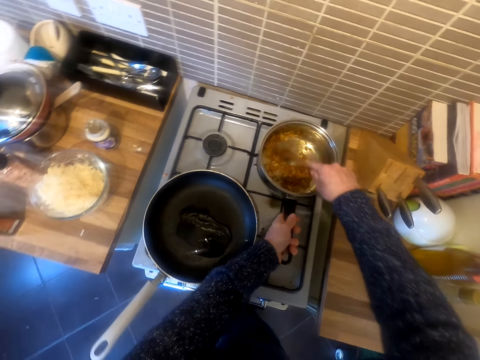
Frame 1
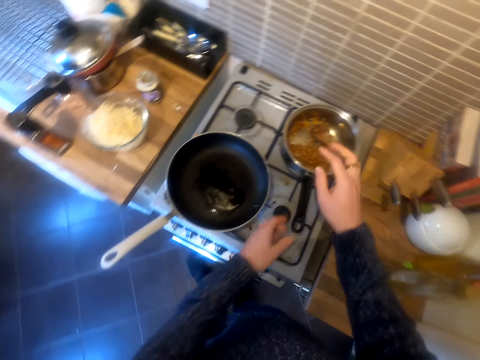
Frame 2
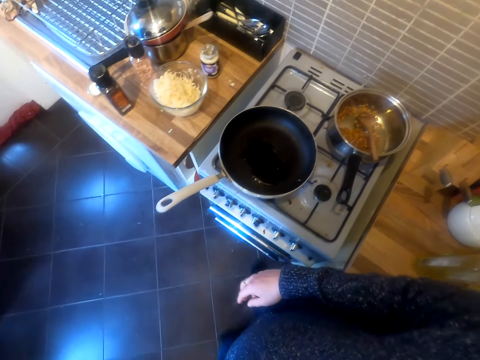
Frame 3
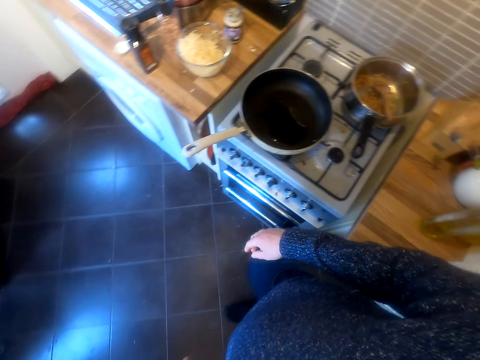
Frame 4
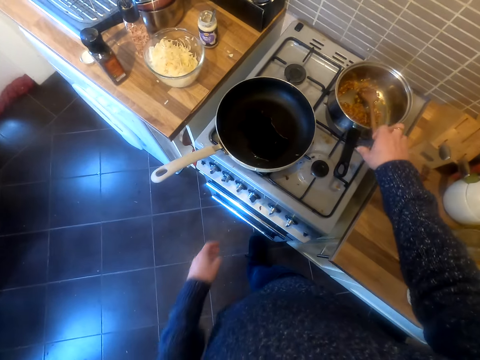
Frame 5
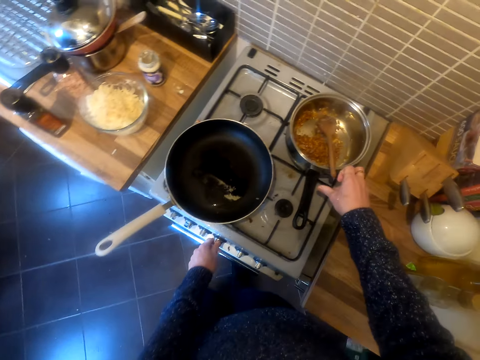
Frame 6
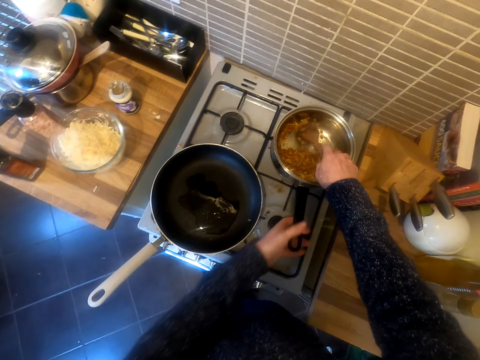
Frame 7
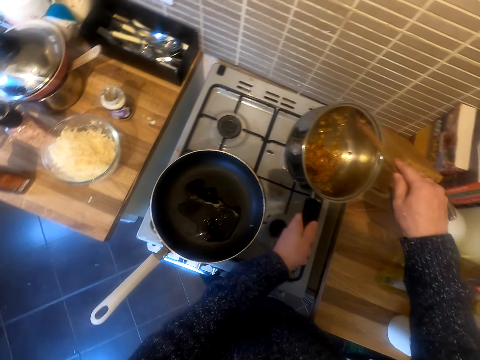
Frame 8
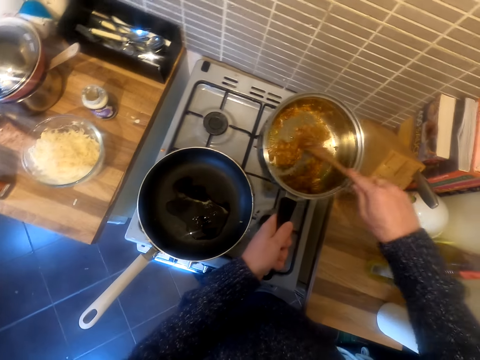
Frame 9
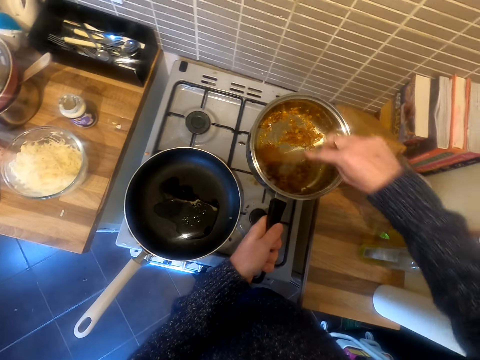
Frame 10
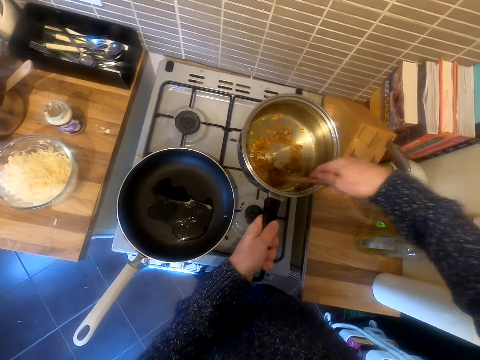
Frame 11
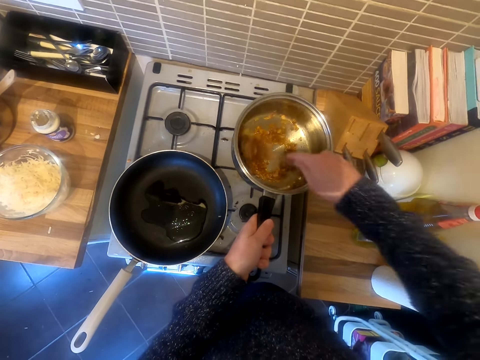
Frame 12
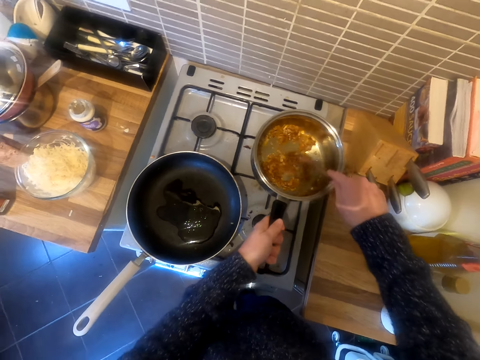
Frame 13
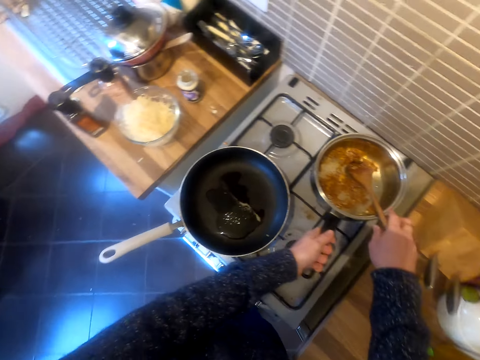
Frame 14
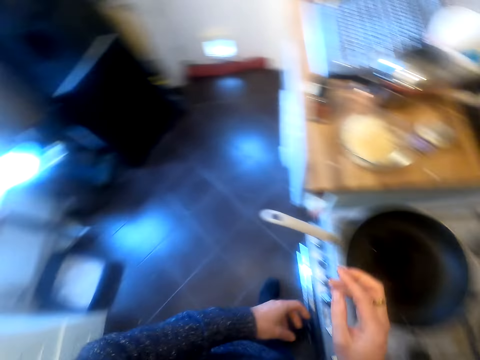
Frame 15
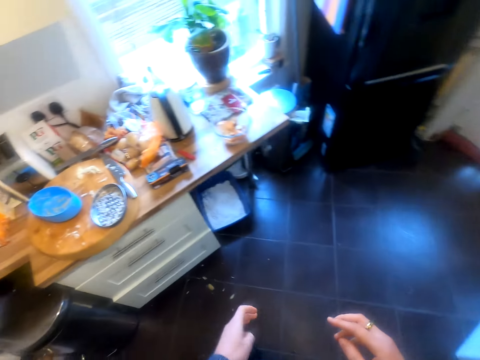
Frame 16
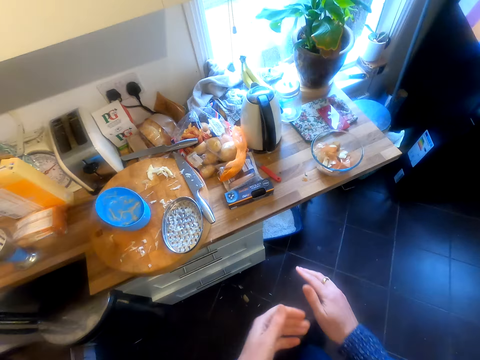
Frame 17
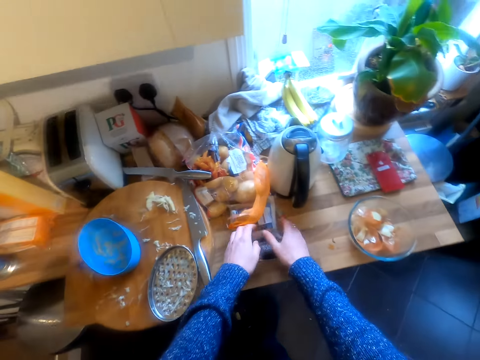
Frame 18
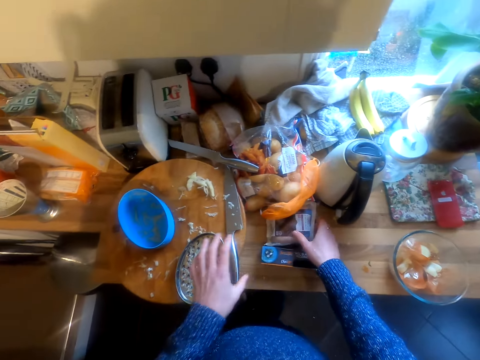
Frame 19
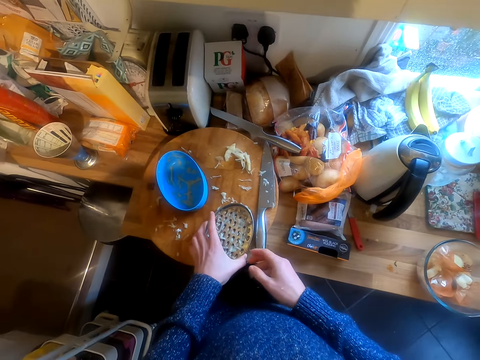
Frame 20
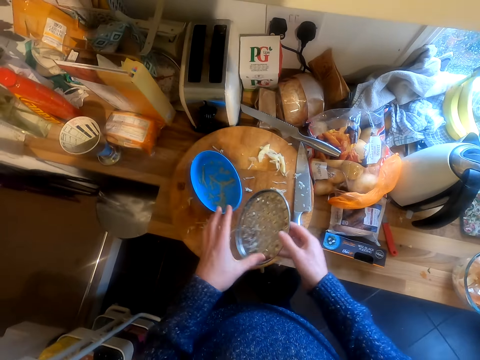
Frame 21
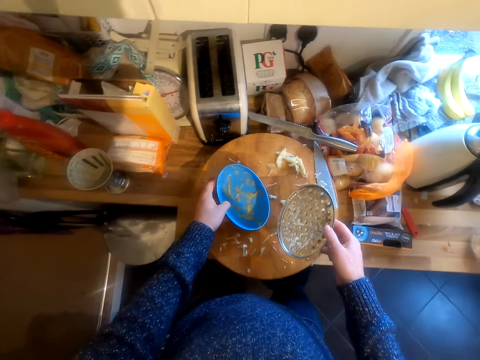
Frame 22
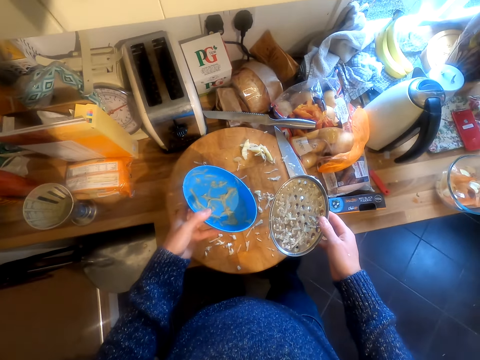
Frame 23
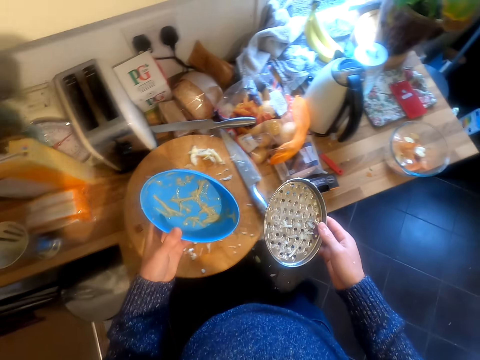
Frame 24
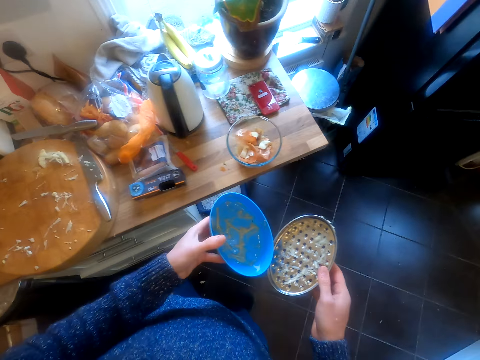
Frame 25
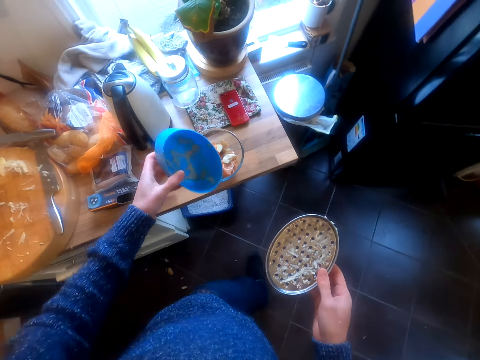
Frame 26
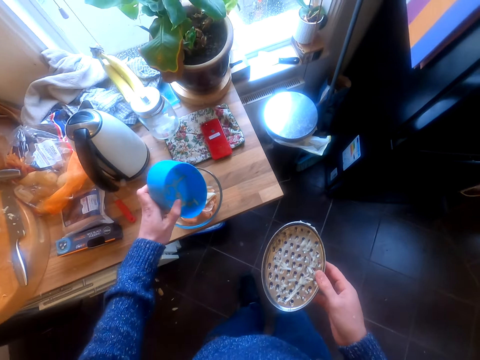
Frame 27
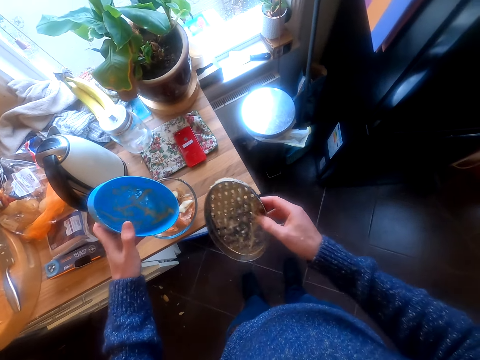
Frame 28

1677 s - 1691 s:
The camera wearer moves around. They hold a grater.

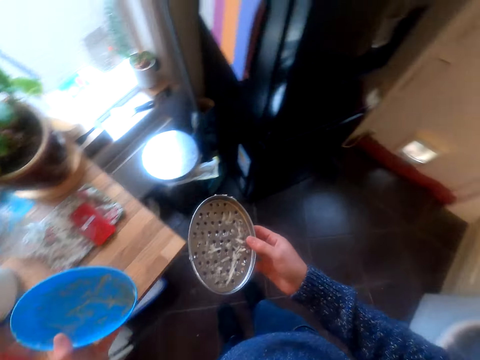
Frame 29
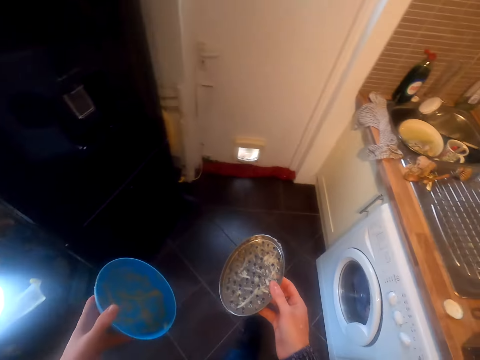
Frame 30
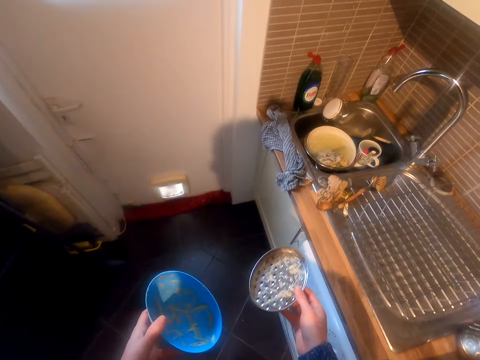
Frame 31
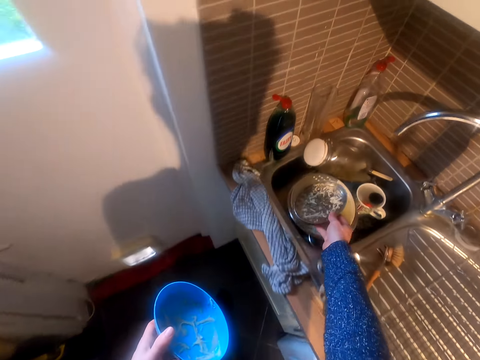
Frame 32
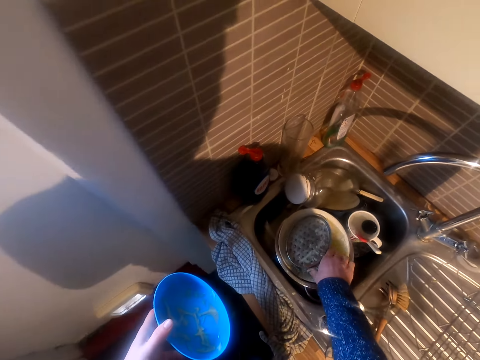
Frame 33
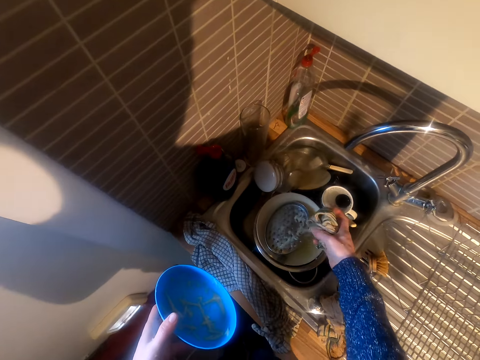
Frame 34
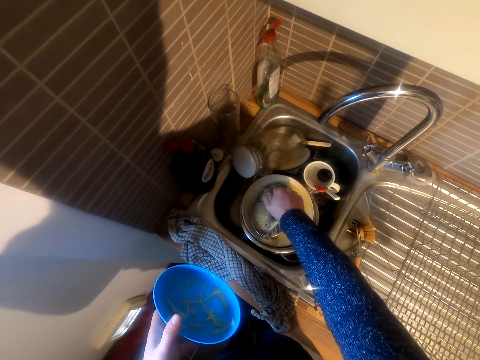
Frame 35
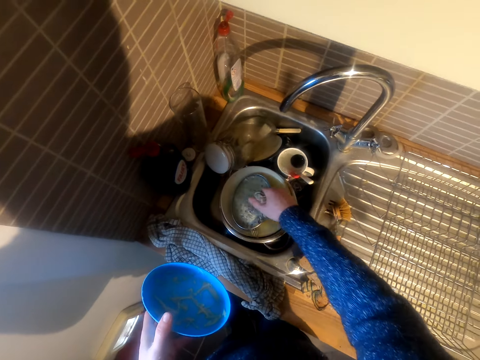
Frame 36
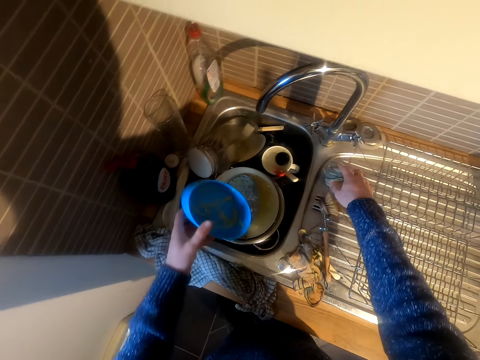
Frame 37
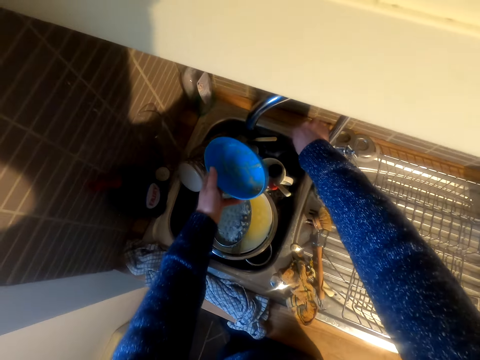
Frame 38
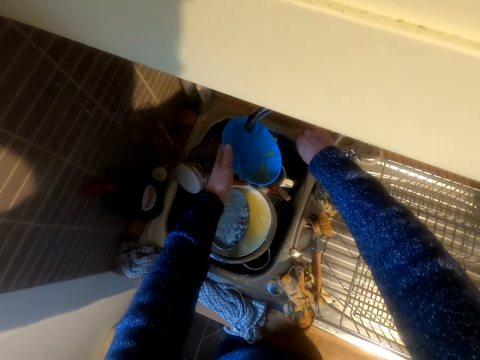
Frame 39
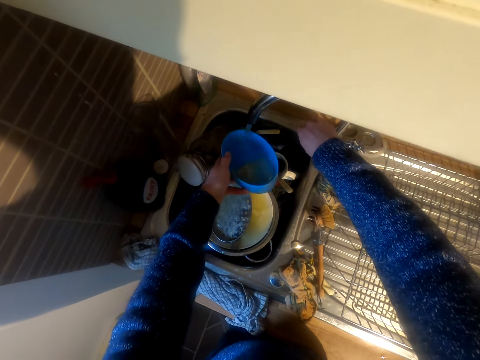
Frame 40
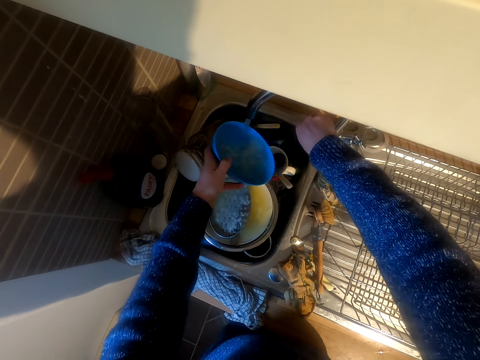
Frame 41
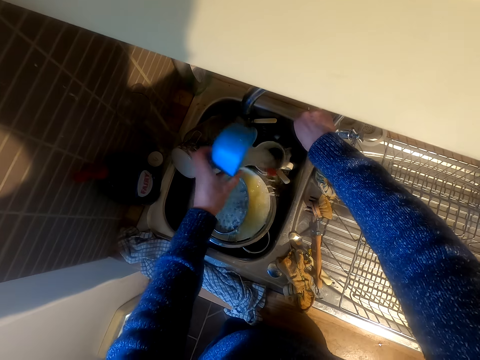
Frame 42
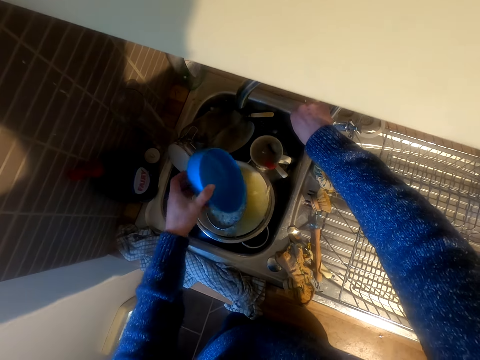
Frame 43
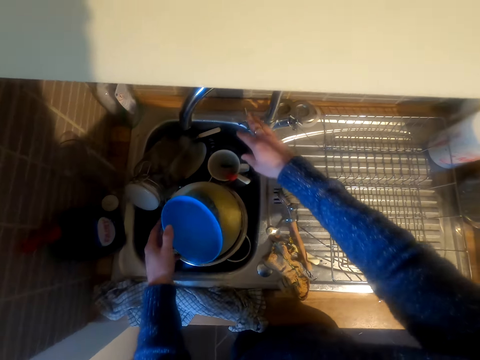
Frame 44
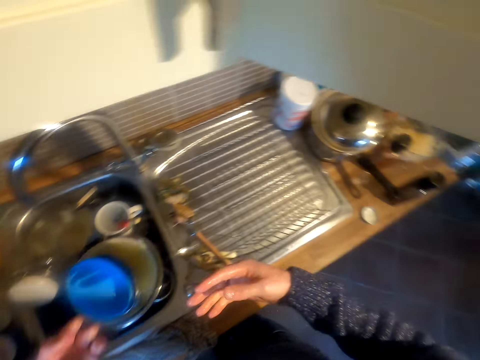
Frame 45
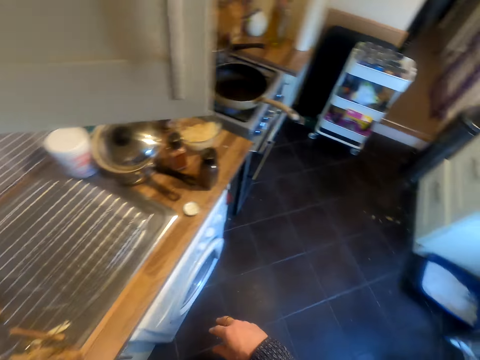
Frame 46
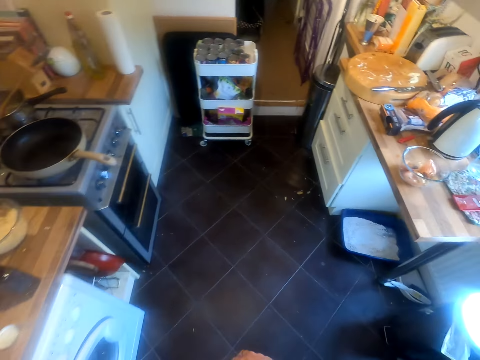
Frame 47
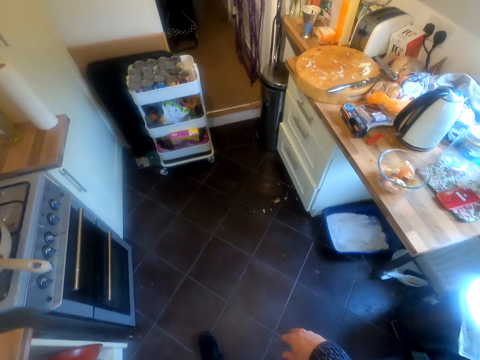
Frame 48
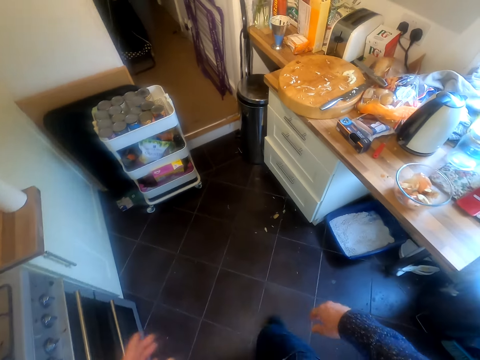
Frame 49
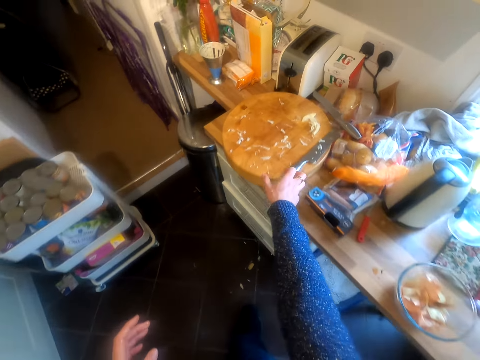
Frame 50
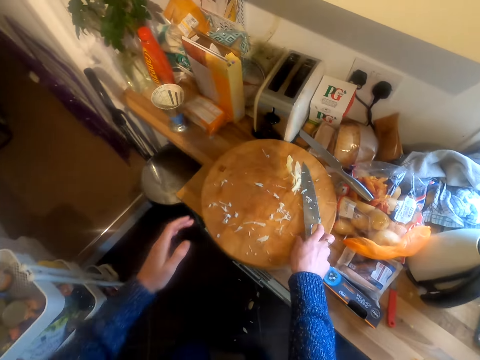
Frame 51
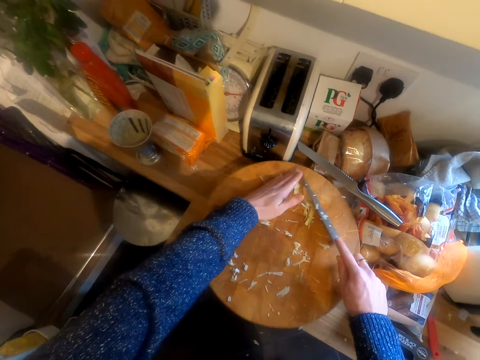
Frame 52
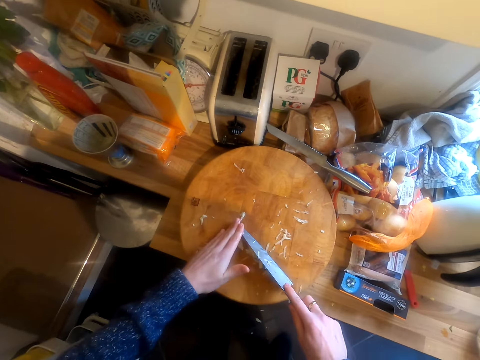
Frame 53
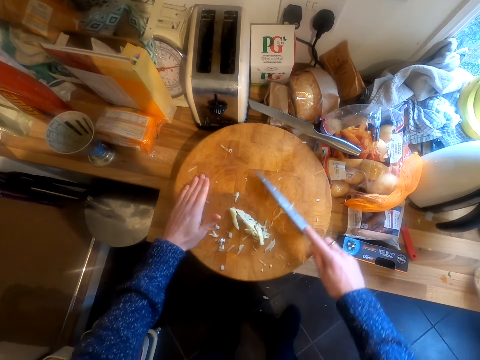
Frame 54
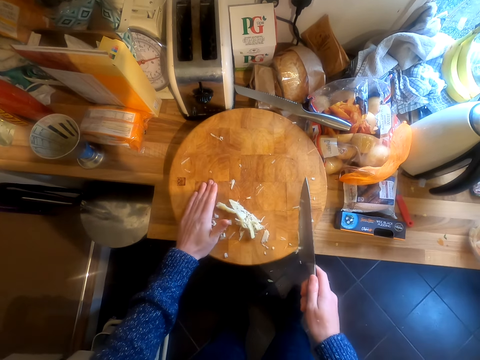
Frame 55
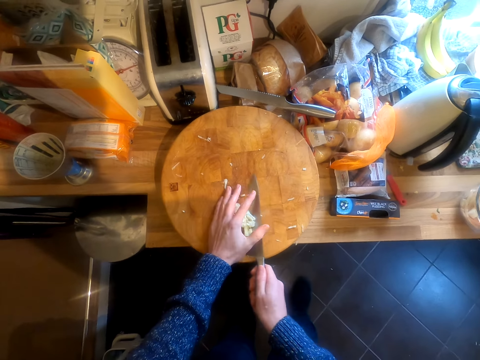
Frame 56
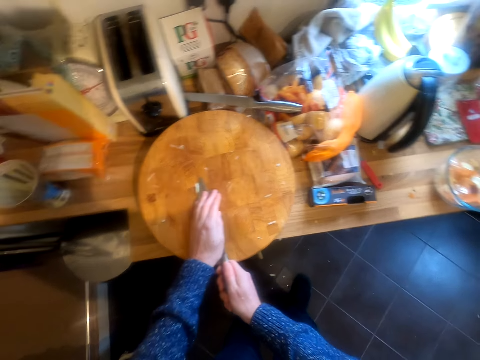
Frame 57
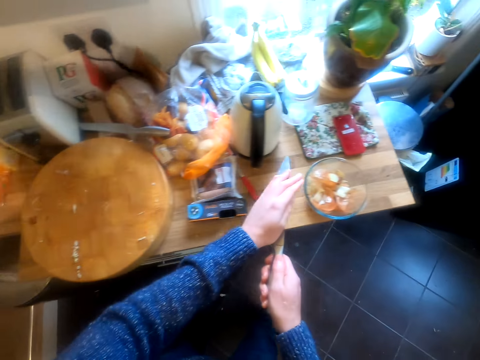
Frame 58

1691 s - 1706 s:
The camera wearer puts the grater in the sink. They open the tap. They put water in the dish. They rinse the dish. They close the tap. They leave the dish in the sink. They walk around the kitchen. They pick up the knife. They clean the chopping board.
